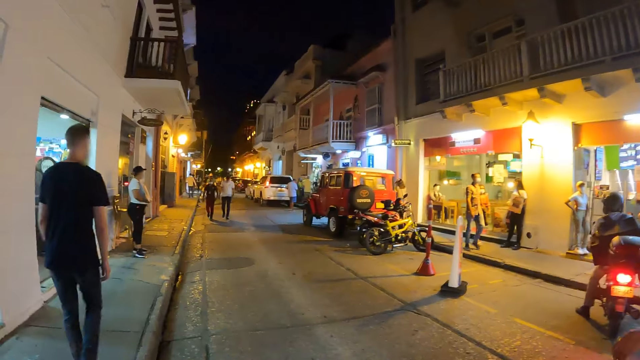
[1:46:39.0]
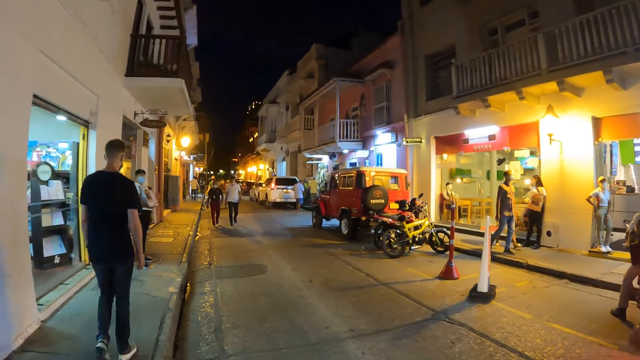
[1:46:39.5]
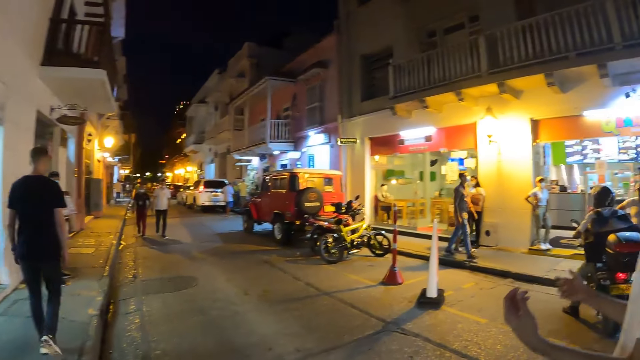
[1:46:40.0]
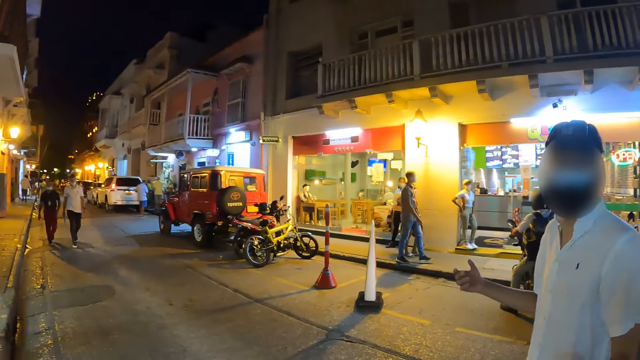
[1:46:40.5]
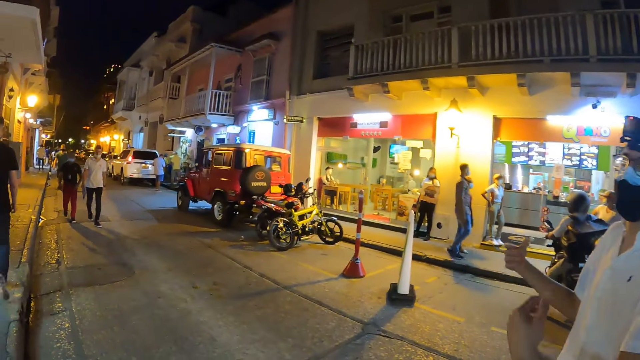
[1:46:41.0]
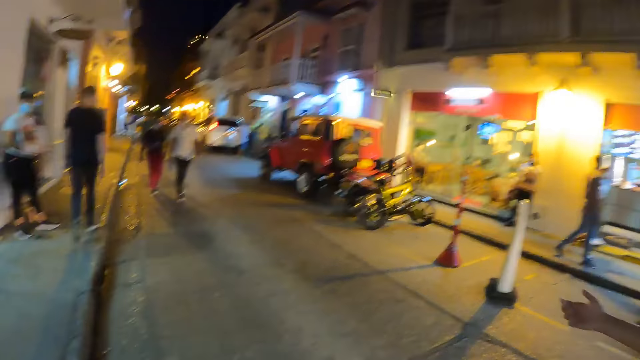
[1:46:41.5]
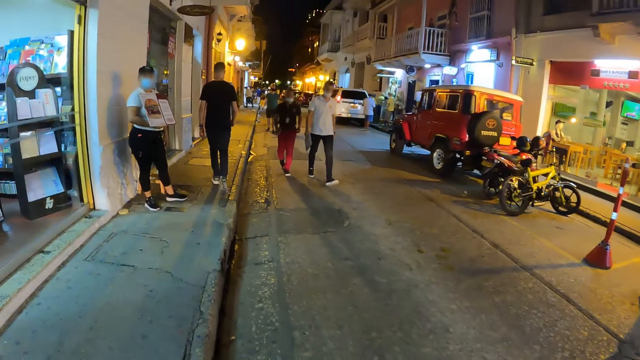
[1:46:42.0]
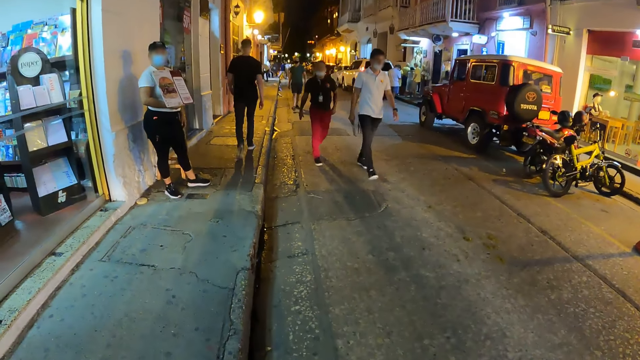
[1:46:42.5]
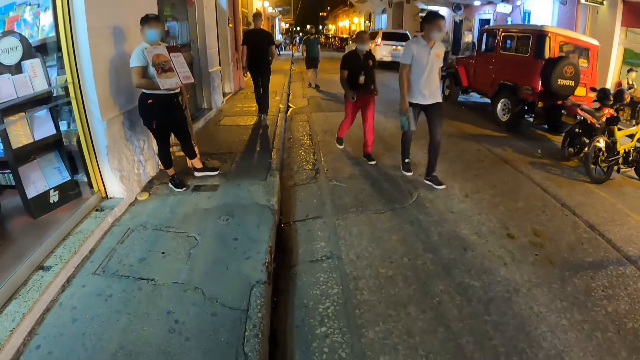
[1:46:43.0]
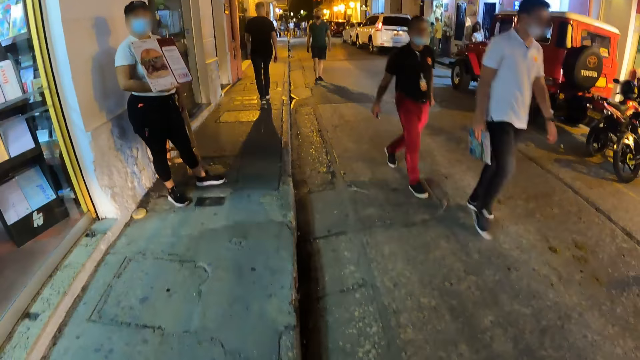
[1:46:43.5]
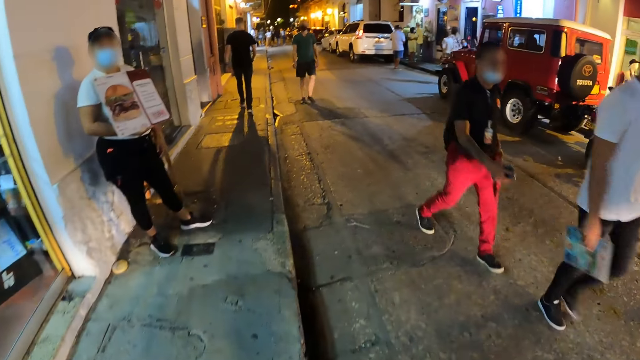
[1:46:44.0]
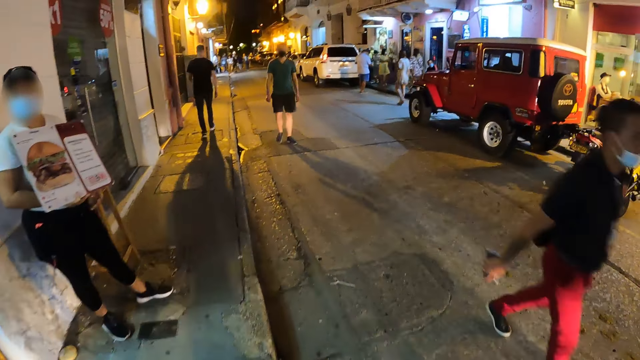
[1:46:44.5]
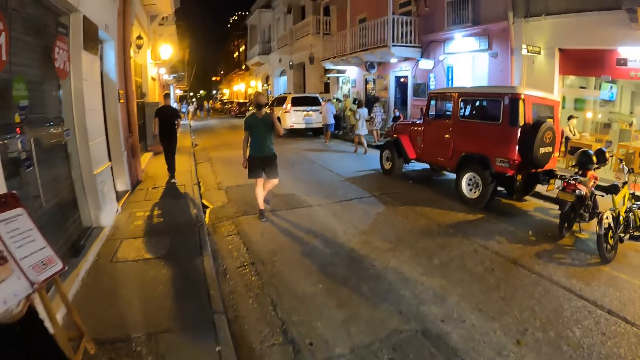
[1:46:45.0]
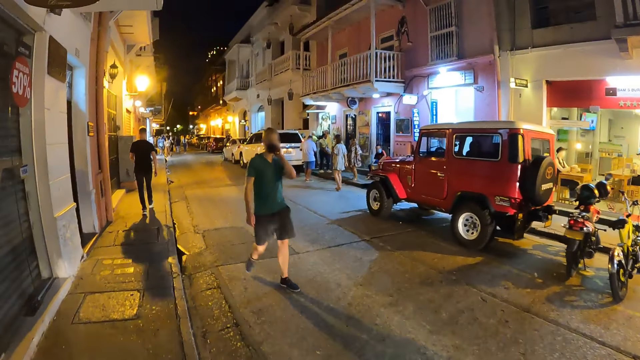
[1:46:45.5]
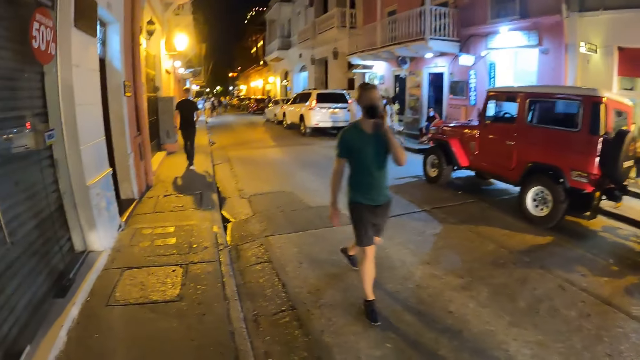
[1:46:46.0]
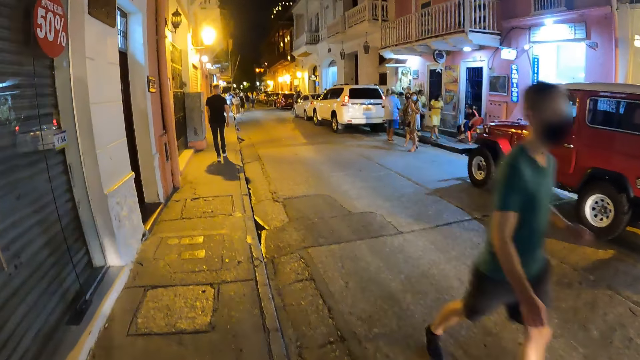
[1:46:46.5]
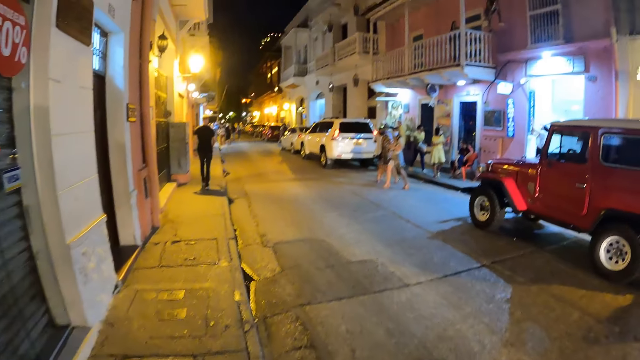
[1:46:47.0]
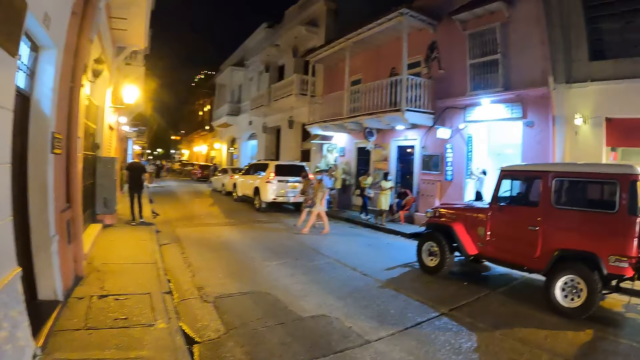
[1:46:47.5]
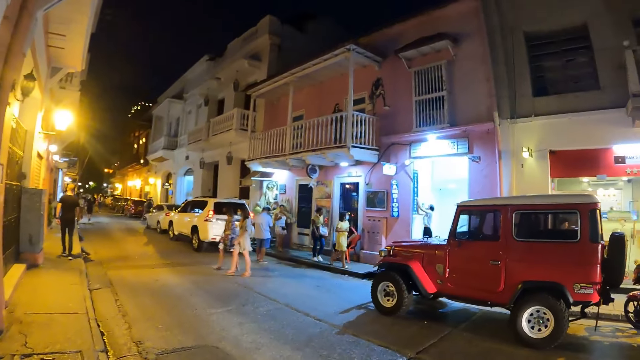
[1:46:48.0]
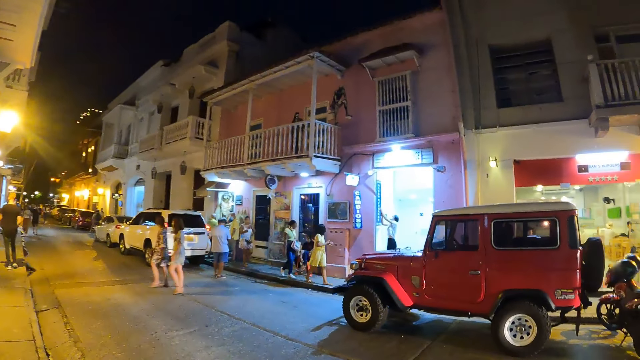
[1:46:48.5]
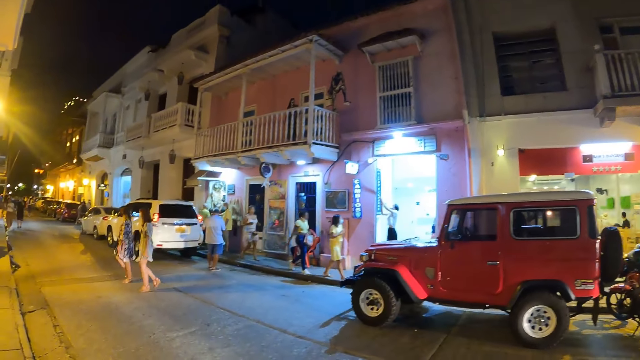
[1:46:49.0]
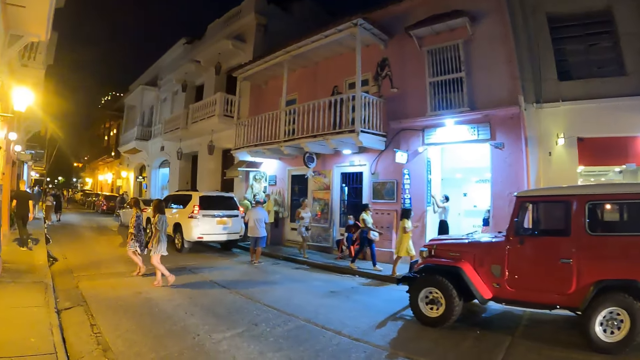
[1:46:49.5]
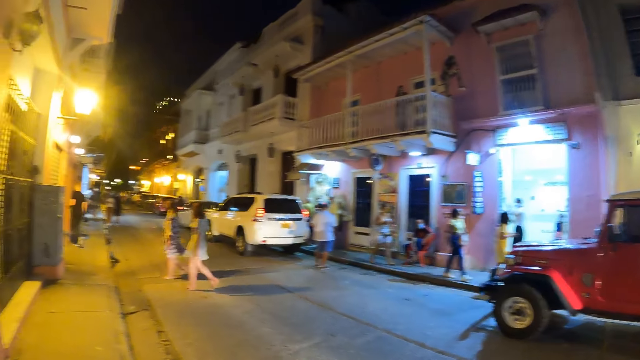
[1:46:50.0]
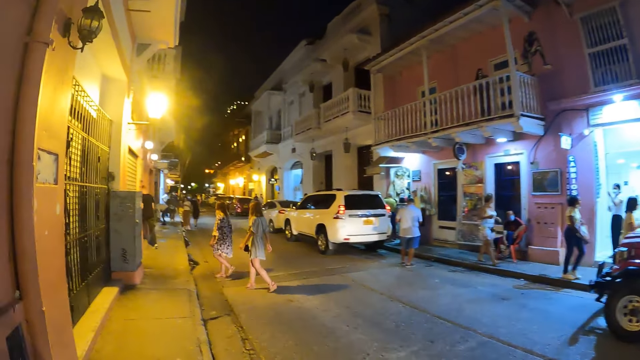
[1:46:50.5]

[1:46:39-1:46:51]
The camera wearer walks on the streets.

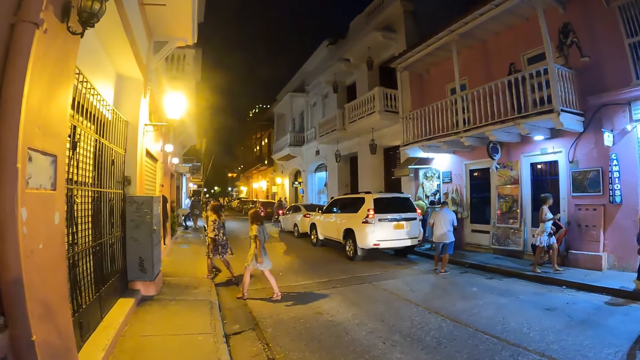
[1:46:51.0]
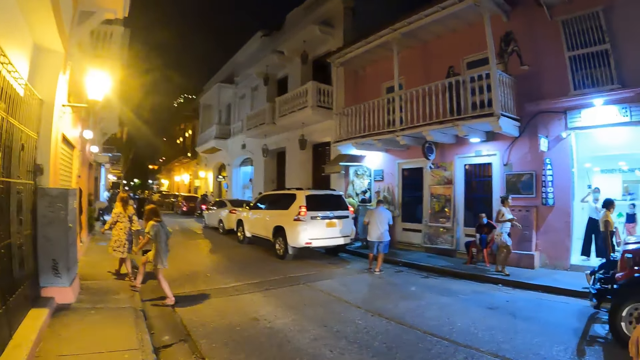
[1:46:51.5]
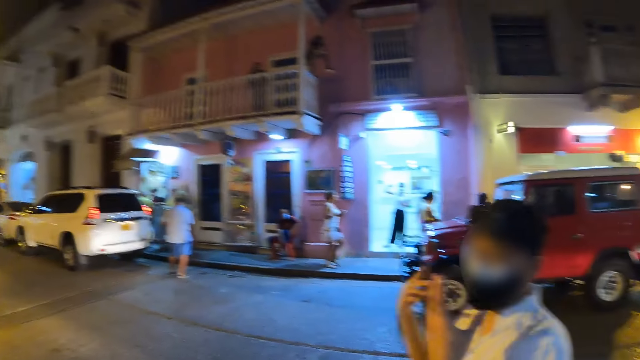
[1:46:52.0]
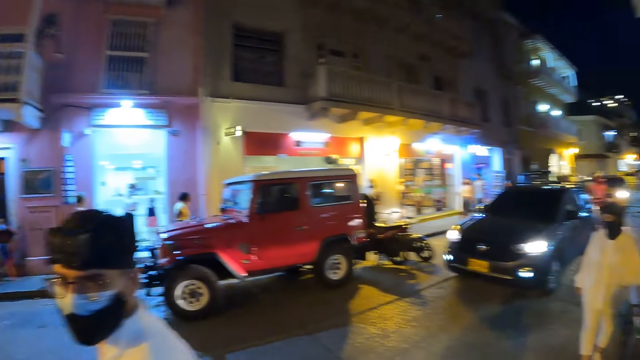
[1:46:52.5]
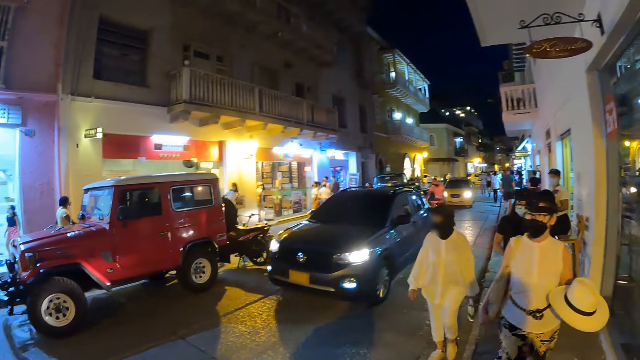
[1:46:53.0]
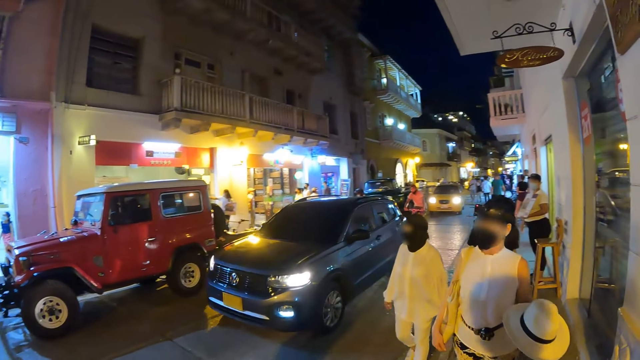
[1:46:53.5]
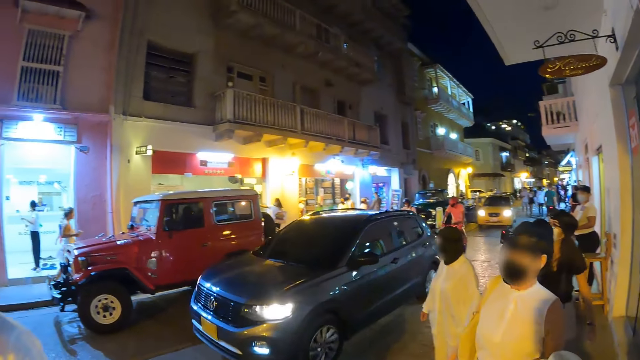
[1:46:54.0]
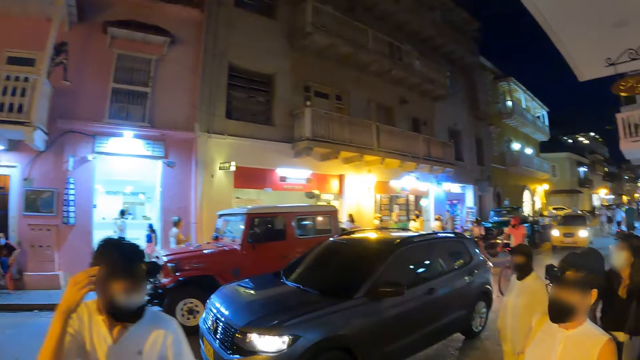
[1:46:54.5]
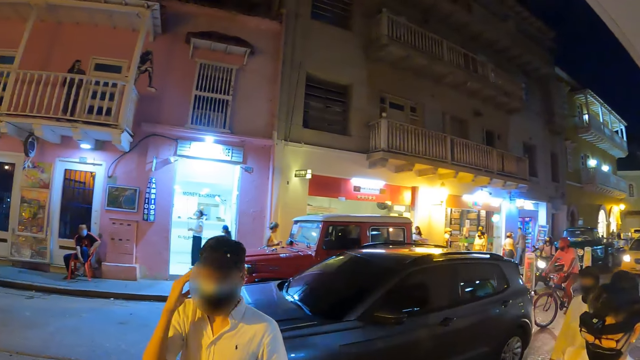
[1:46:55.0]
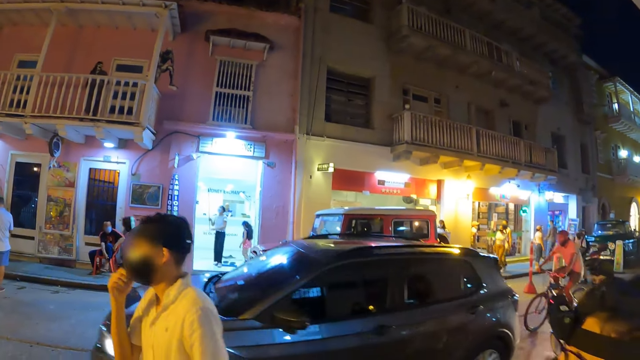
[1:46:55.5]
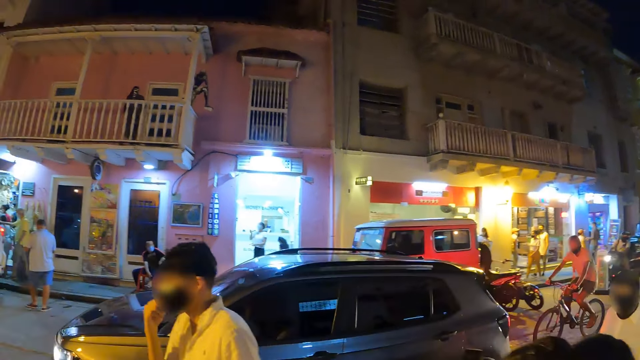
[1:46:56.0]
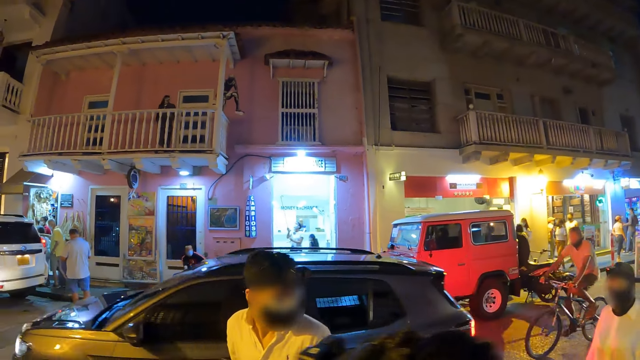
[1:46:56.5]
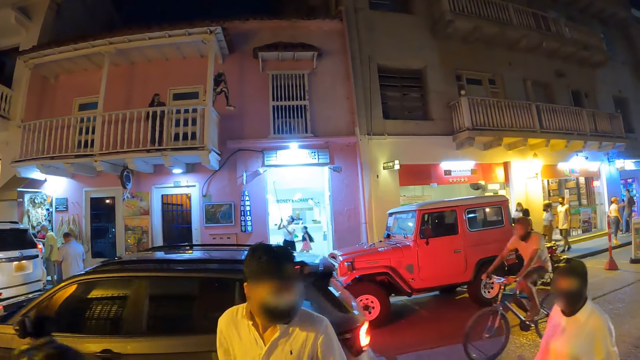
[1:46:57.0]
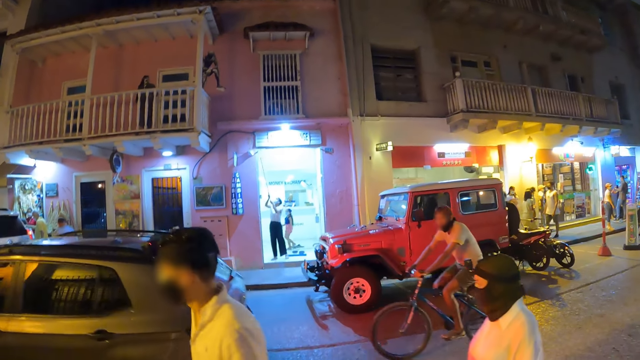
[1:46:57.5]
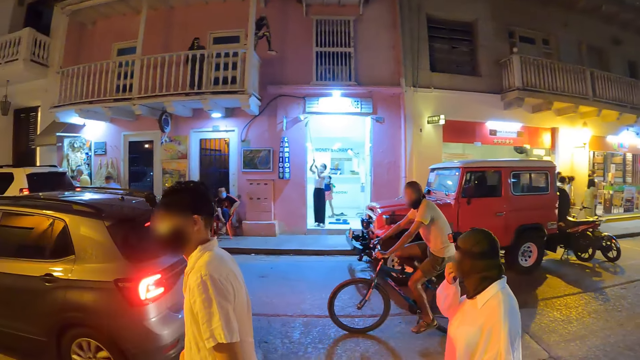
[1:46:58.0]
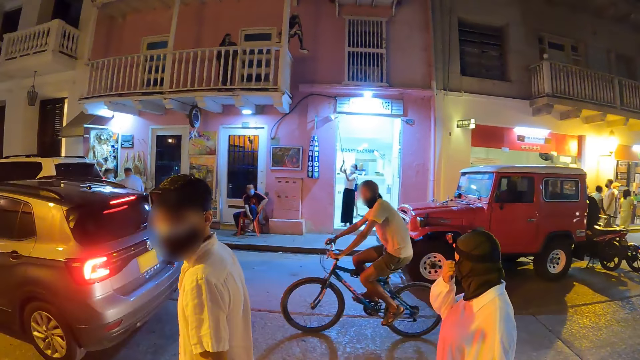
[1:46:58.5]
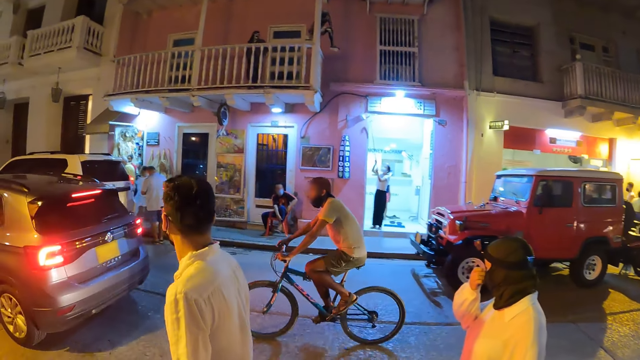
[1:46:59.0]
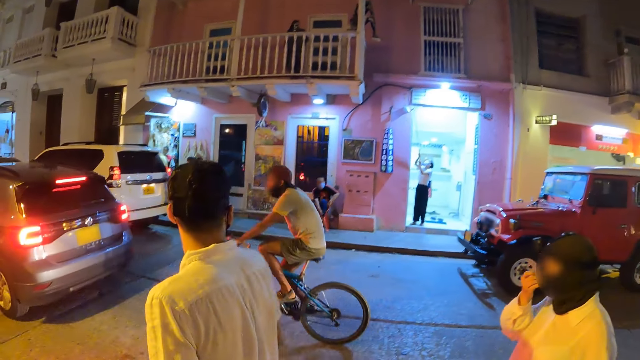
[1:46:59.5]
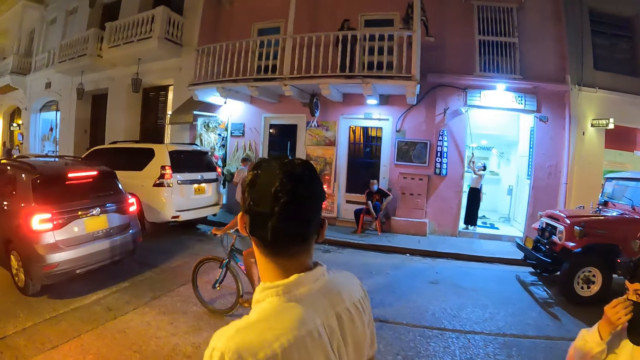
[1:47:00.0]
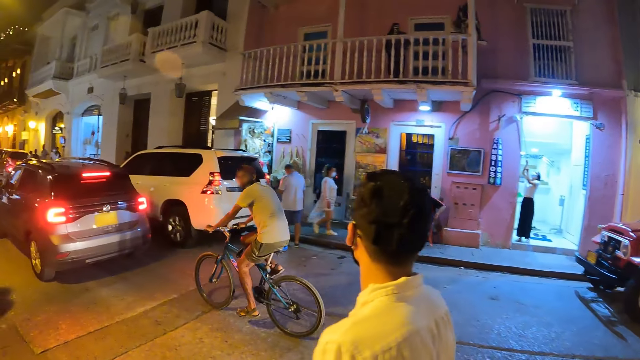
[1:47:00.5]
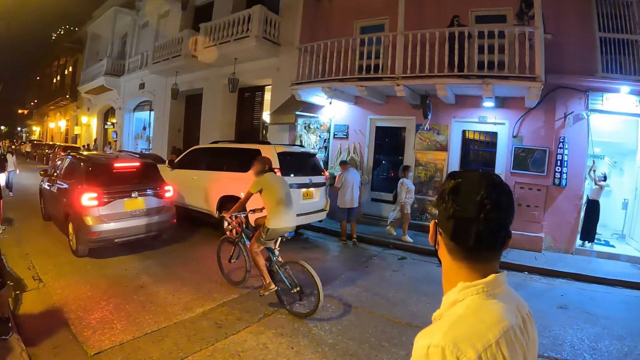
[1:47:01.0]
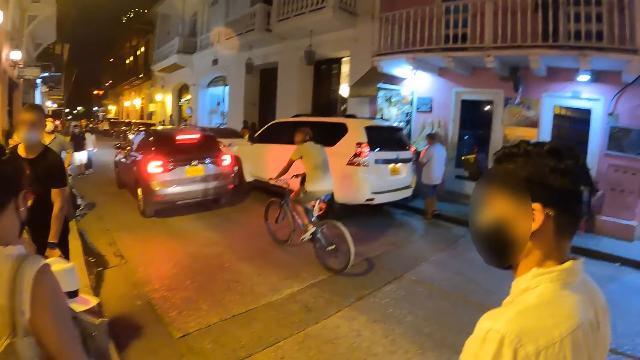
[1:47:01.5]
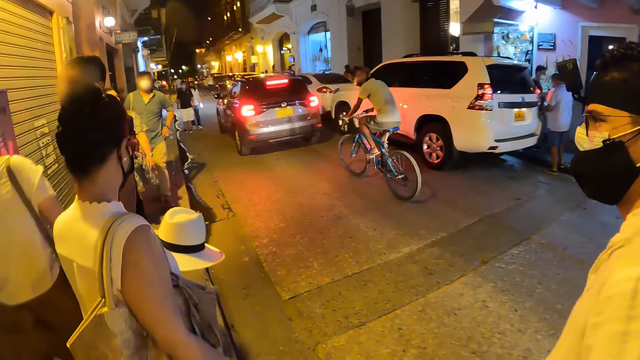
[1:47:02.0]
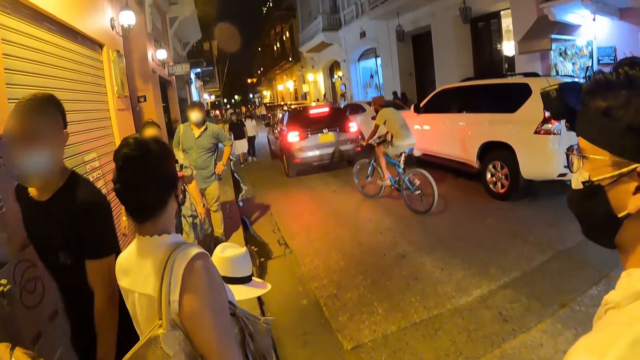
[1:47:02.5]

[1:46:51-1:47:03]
The camera wearer looks around. They look around again.
